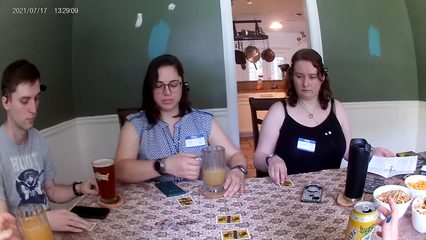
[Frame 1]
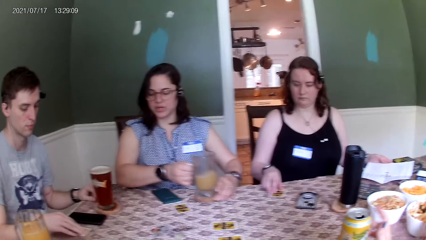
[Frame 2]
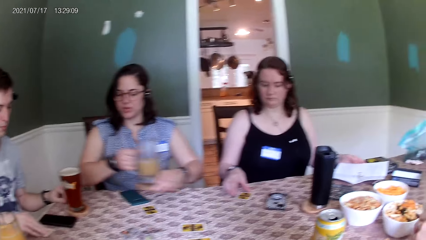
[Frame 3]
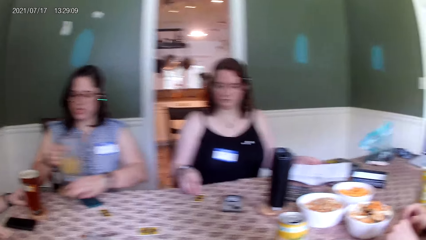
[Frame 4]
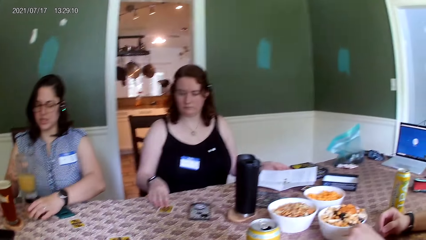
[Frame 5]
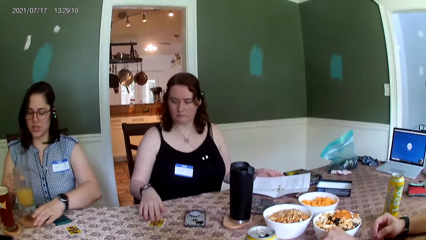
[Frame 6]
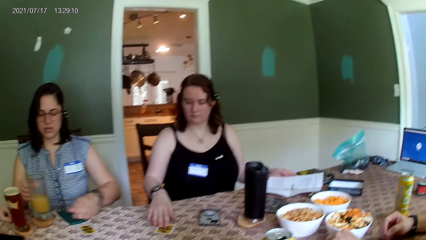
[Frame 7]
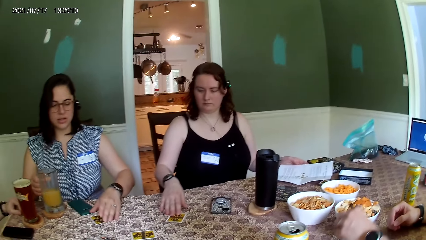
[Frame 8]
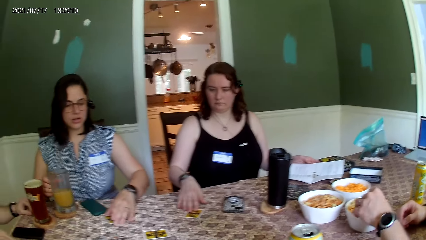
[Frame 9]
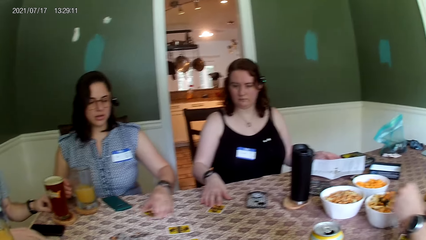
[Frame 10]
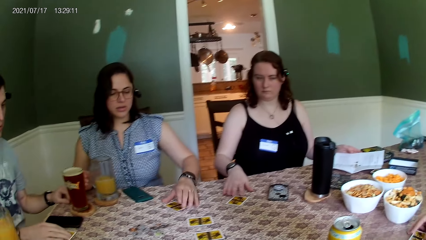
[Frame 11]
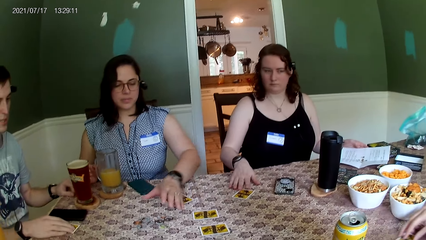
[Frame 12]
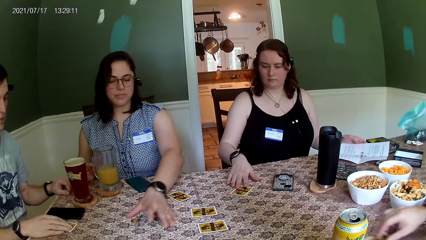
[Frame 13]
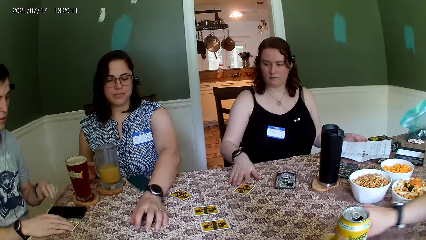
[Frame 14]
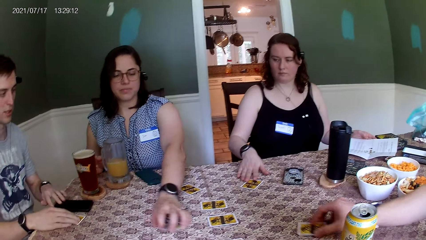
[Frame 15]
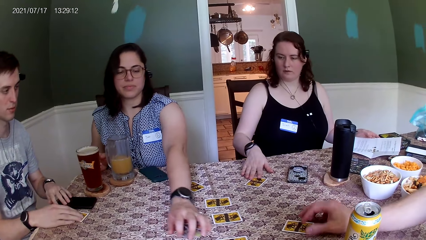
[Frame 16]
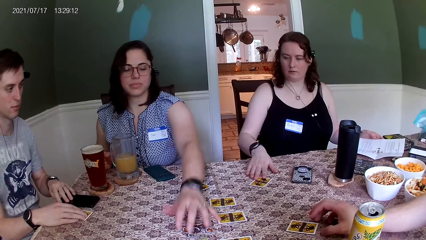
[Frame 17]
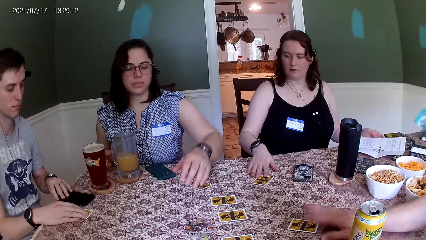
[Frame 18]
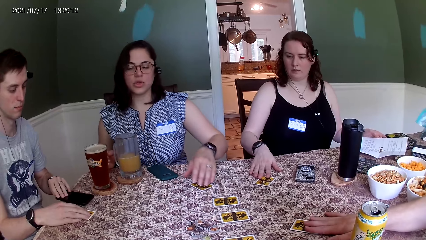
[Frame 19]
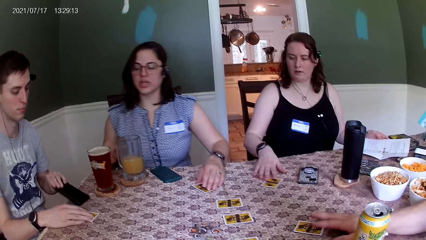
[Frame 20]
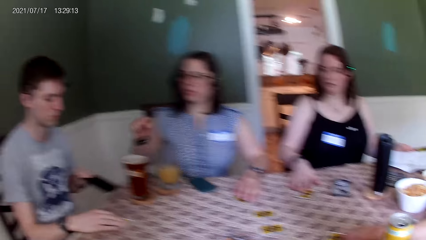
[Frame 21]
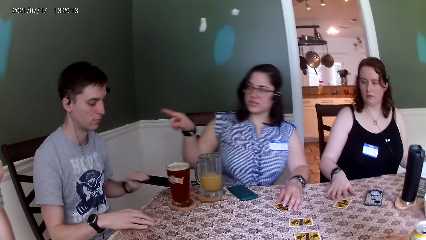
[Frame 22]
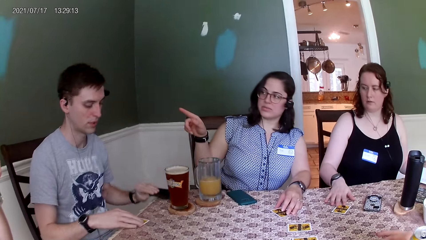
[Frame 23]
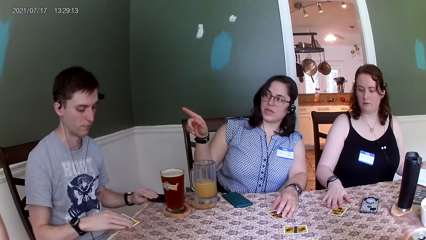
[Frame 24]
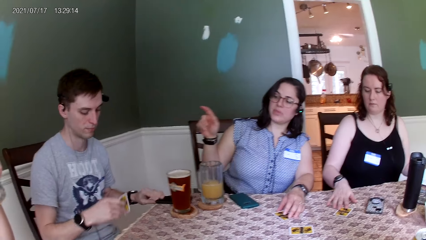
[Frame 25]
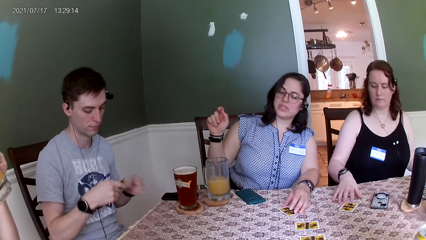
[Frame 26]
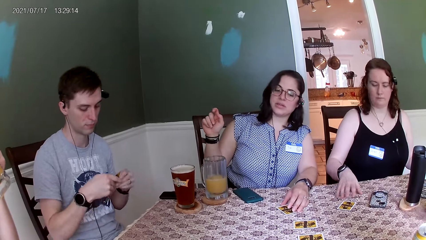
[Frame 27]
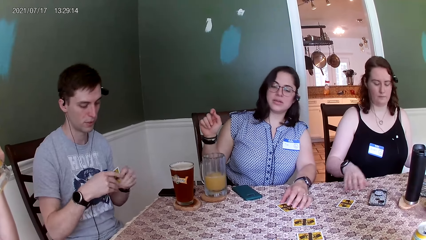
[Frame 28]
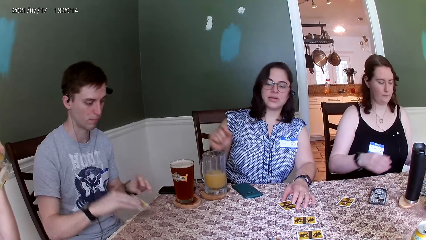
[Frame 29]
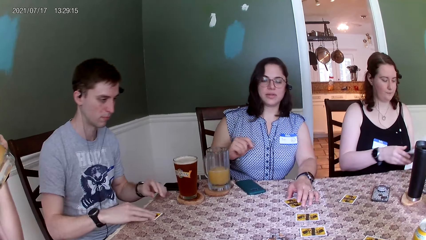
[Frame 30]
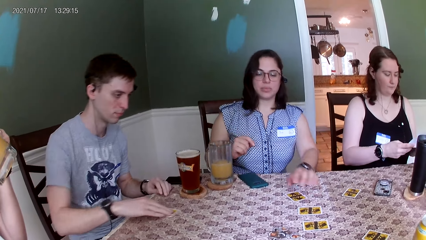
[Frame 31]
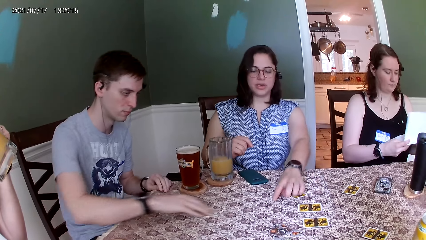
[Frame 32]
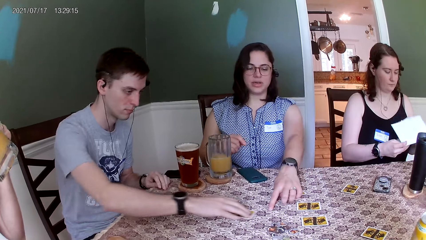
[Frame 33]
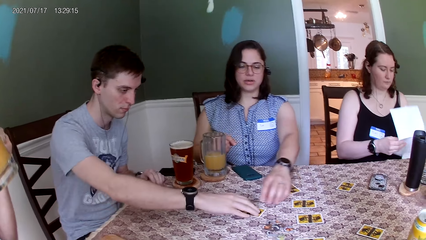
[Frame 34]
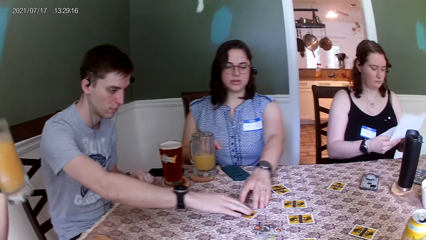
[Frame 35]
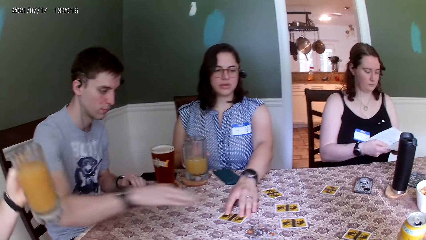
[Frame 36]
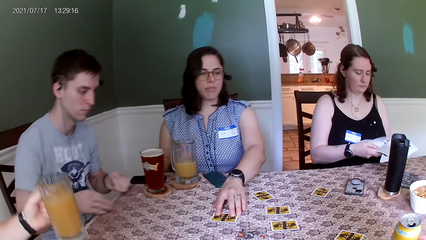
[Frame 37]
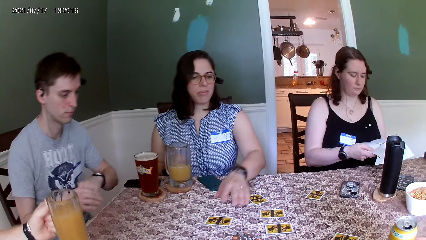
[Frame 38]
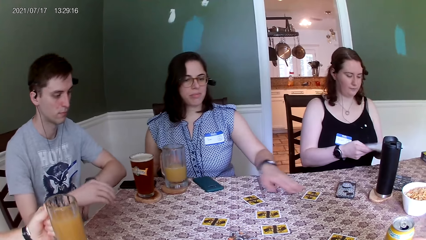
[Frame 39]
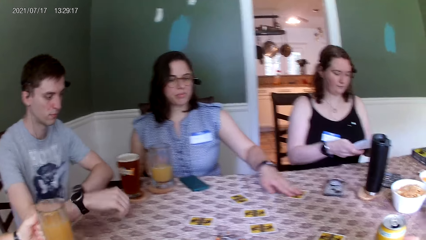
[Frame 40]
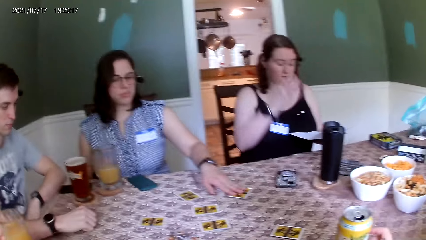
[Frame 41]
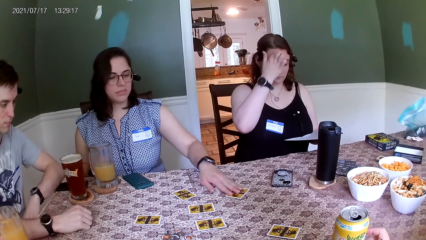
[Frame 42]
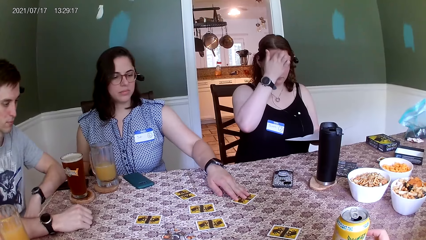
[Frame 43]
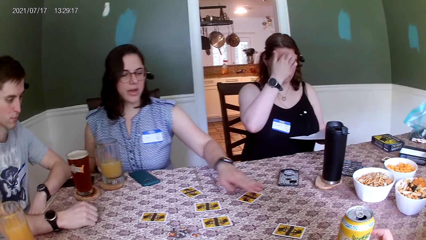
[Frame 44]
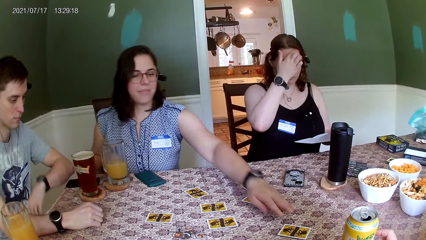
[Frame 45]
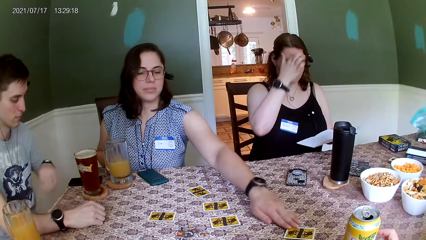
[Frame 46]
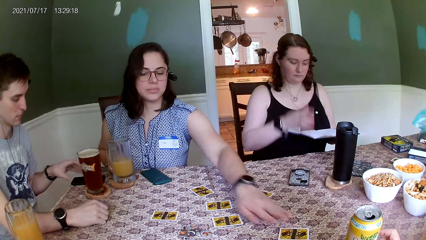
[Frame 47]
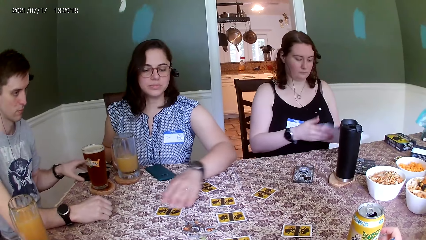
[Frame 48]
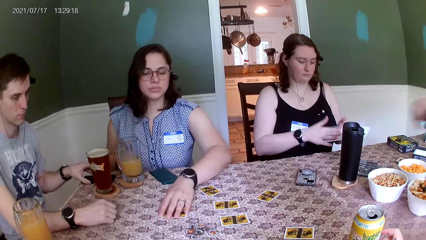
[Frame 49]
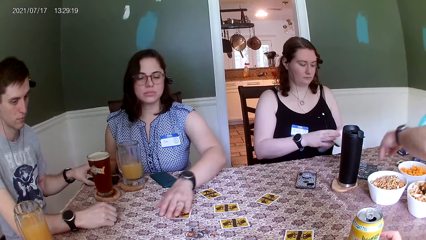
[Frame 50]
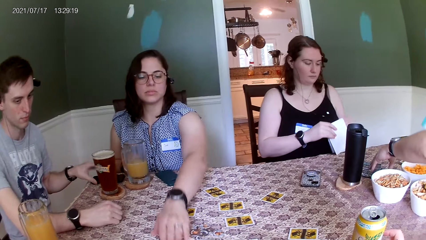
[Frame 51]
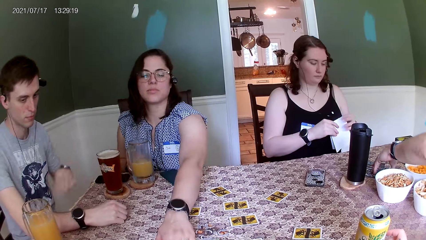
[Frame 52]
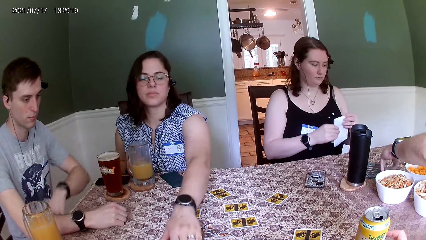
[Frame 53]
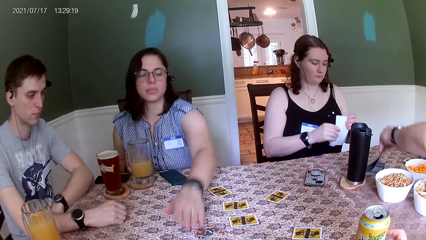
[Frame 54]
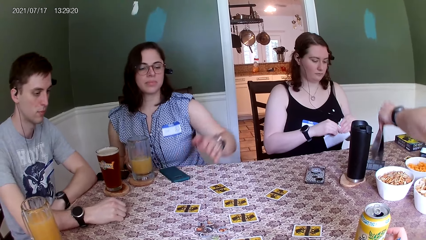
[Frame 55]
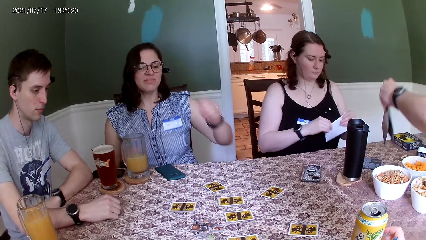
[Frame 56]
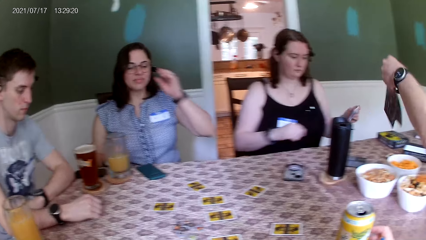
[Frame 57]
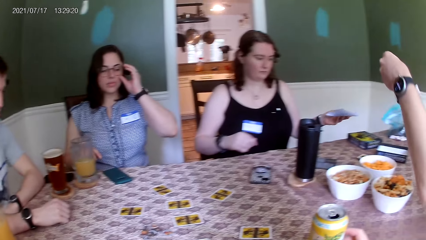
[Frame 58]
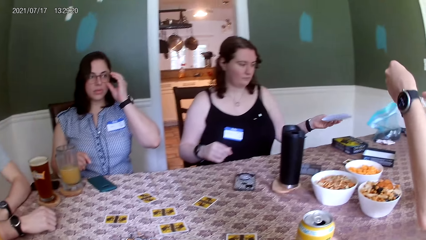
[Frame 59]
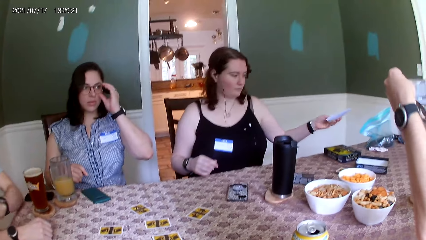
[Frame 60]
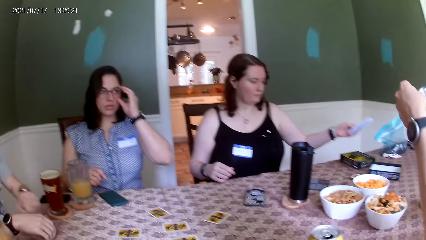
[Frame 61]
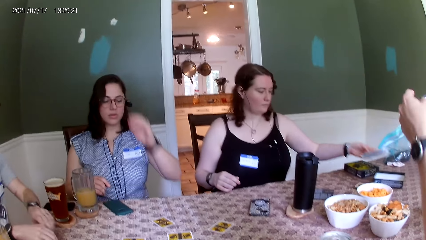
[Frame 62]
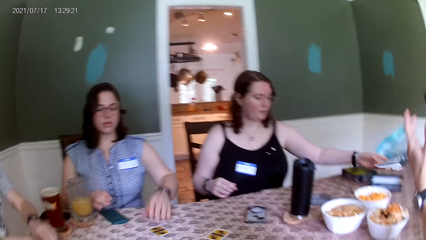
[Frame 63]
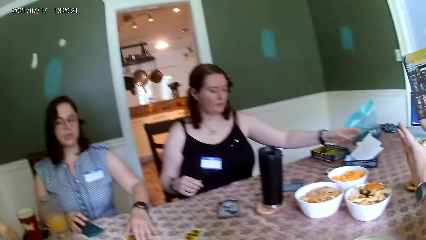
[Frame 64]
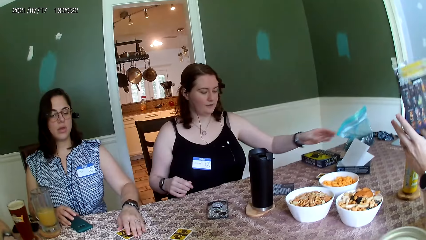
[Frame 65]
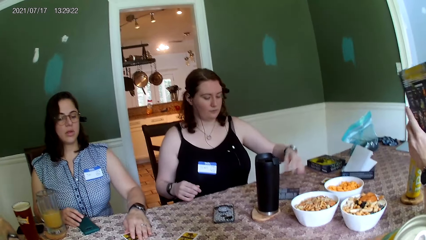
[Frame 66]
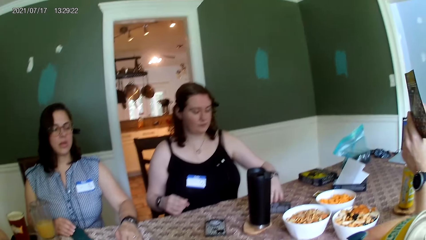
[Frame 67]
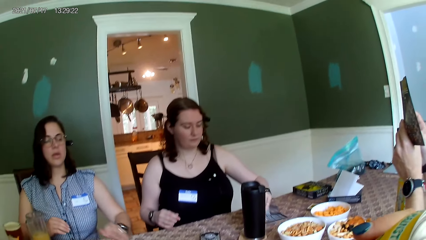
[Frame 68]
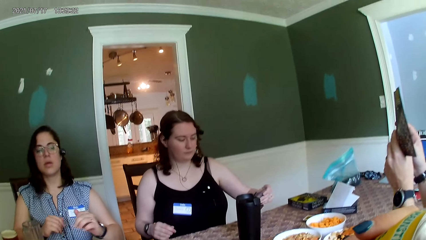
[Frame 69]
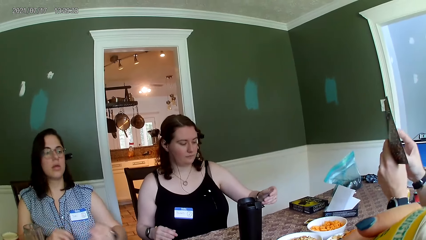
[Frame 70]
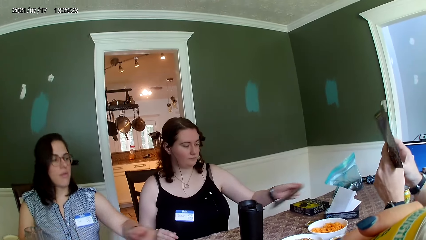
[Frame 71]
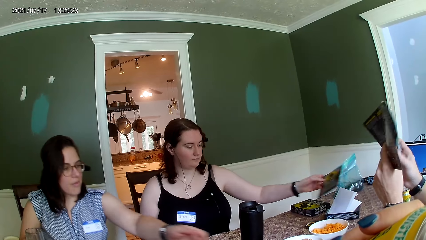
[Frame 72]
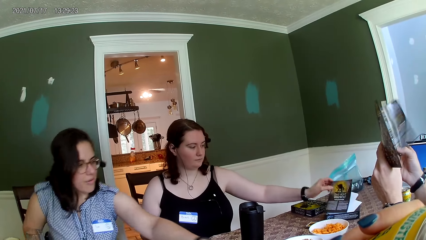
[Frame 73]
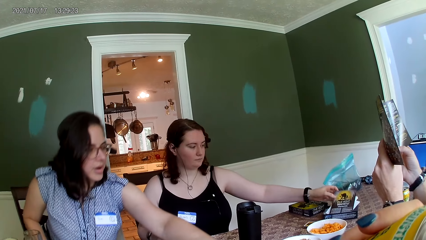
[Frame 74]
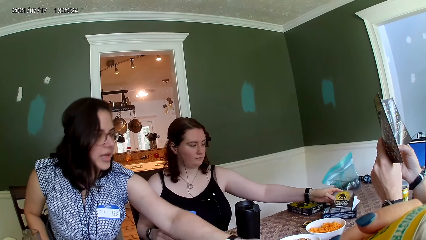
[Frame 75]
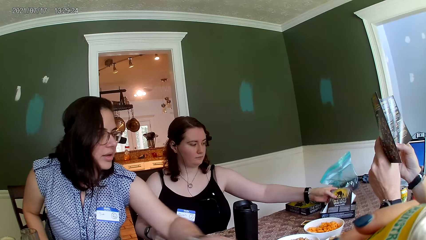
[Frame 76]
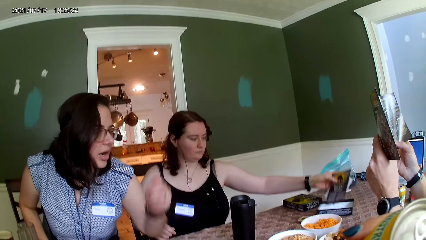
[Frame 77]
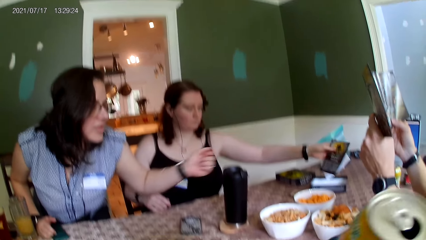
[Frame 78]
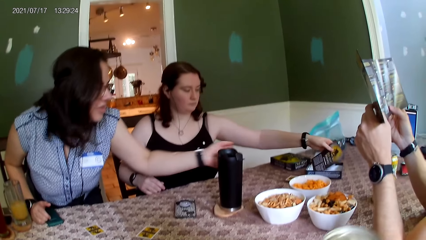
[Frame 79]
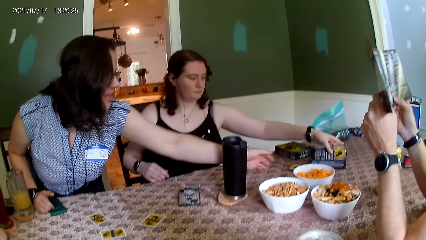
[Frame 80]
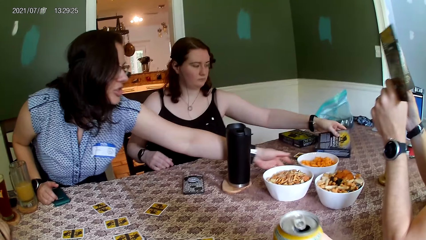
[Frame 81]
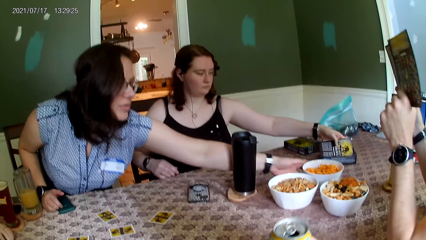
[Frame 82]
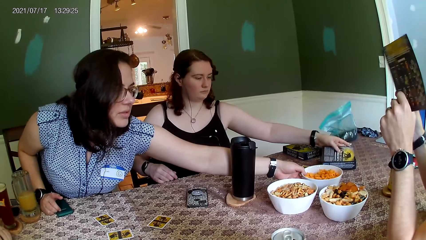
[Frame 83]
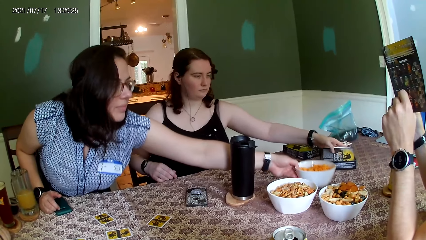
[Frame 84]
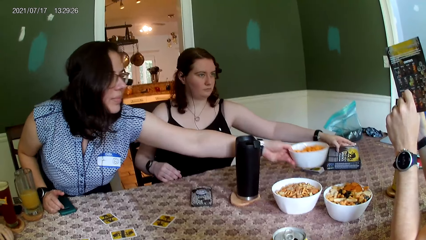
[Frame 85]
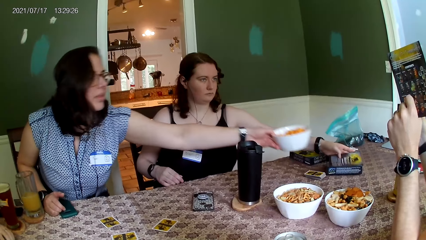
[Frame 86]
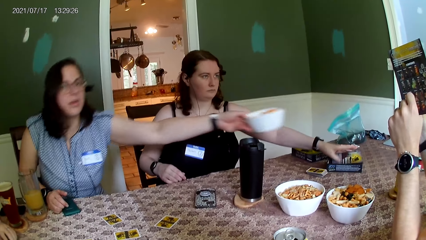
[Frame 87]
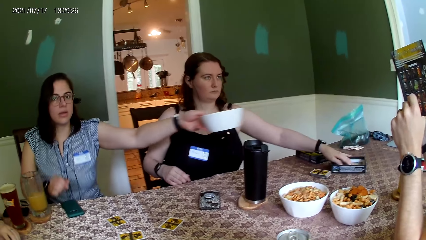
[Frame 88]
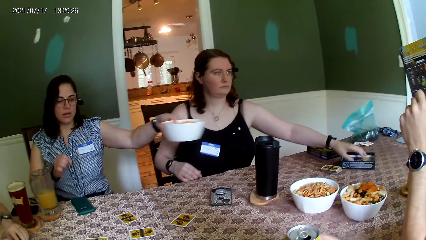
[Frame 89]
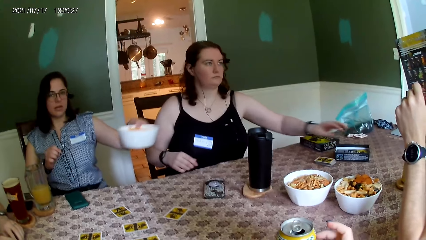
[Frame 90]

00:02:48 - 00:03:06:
A woman drops the manual on the table with her left hand and moves the card on the table with her right hand. Another woman picks up the cup of drink and a drink coaster from the table with her hands and drops the cup of drink and the drink coaster on the table with her hands. A man eats a snack from the bowl with his left hand. The other woman moves the card on the table with her left hand. The first man moves the card on the table with his right hand. The other woman moves the chips on the table with her left hand. Another man picks up his phone from the table with his left hand. The camera wearer looks around. The second man drops his phone on the table with his left hand and picks up a card from the table with his right hand. A third man drinks from the cup. The second man drops the card on the table with his right hand. The first woman reads the manual. The other woman moves some cards on the table with her left hand. The third man drops the cup of drink on the table with his left hand. The other woman holds cards. The second man moves his phone with his left hand. The first woman folds the manual. The other woman touches the table with her left hand. The first man picks up a pamphlet from the table with his left hand. The first woman drops the manual in the box with her left hand. The other woman touches the card on the table with her left hand. The camera wearer drinks from the can. The first woman picks up a pamphlet from the table with her left hand. The first man reads the pamphlet. The first woman drops the pamphlet into the box with her left hand, lifts up the pamphlet and the manual from the box with her left hand, and puts the pamphlet and the manual in the box with her left hand. The camera wearer drops the can drink on the table with her right hand. The other woman carries the bowl of snacks from the table with her left hand.
